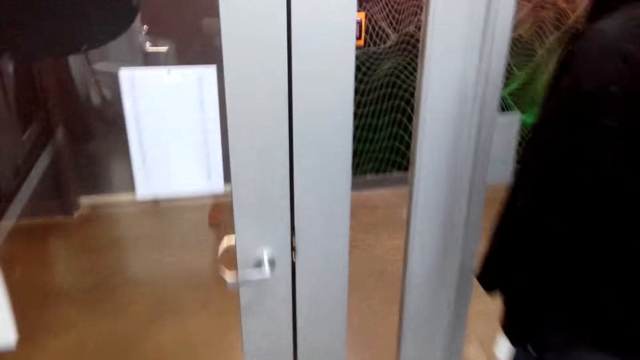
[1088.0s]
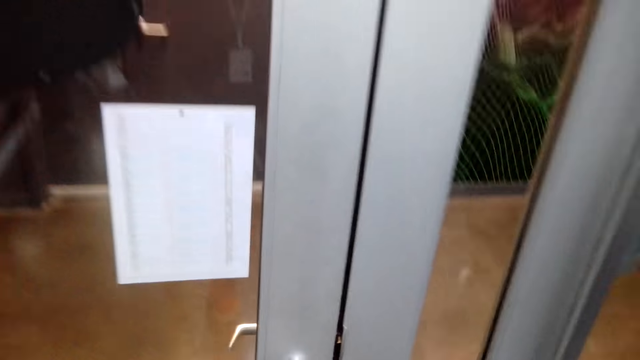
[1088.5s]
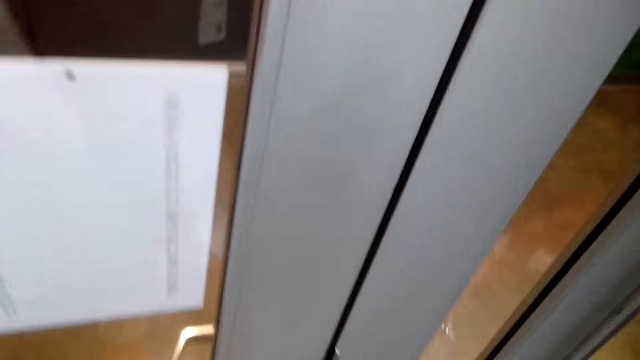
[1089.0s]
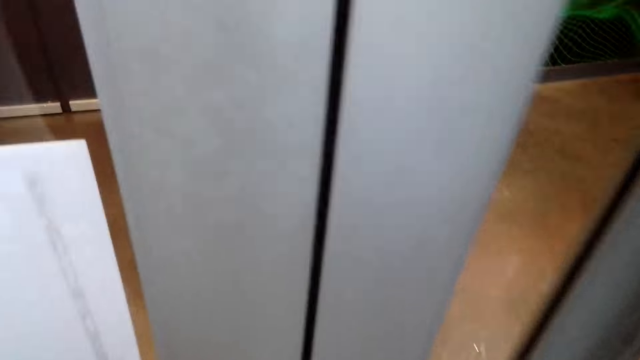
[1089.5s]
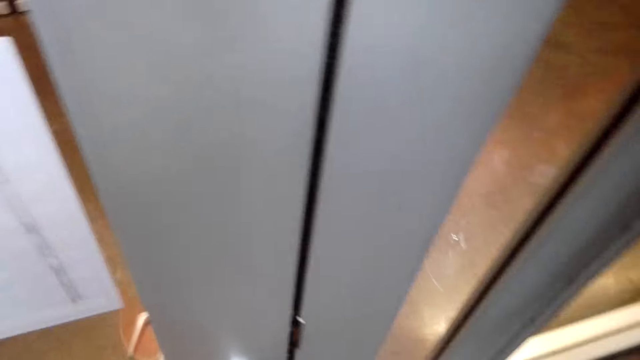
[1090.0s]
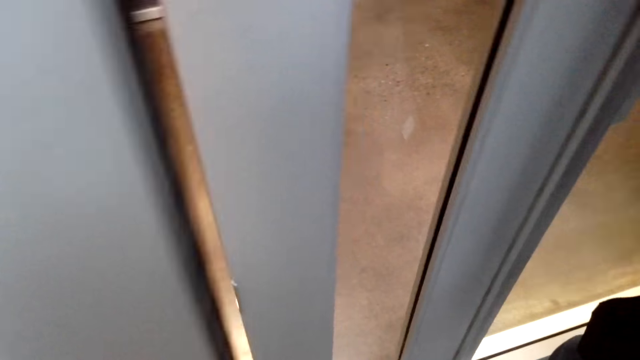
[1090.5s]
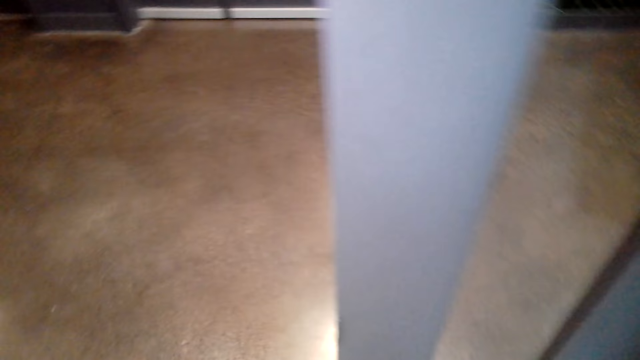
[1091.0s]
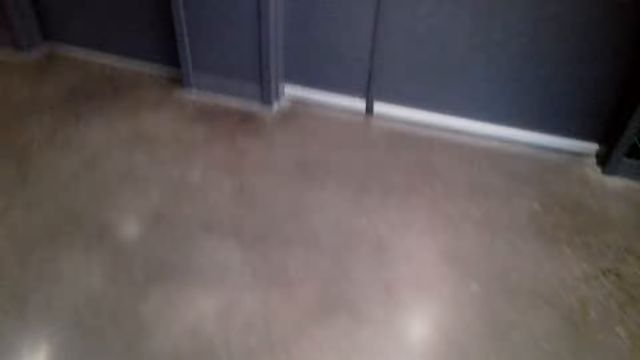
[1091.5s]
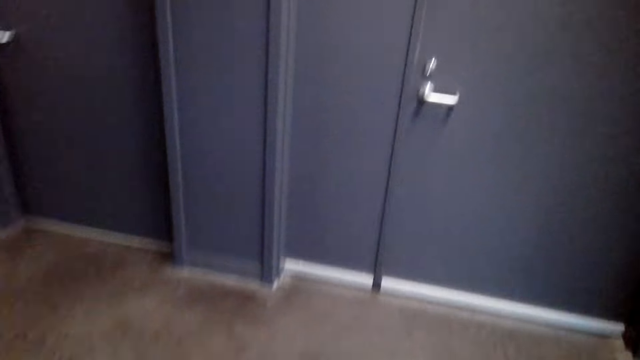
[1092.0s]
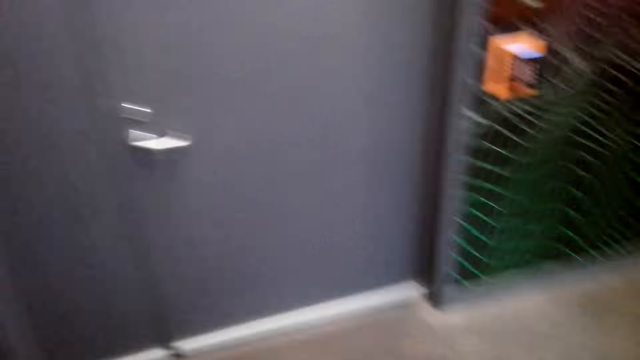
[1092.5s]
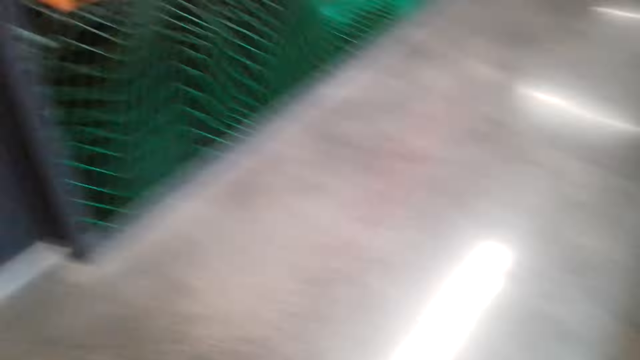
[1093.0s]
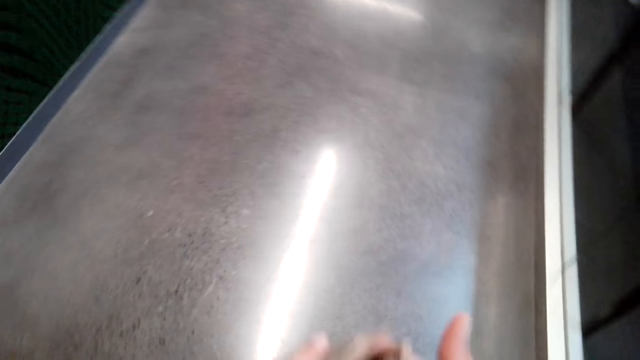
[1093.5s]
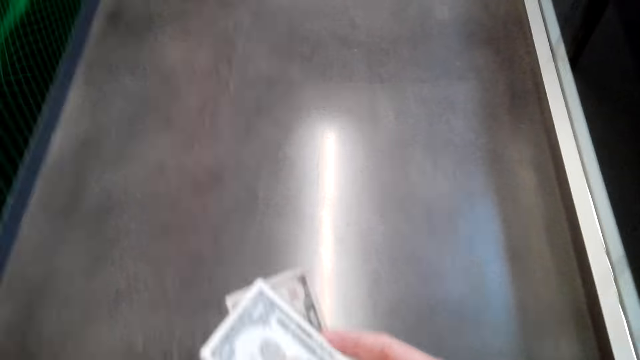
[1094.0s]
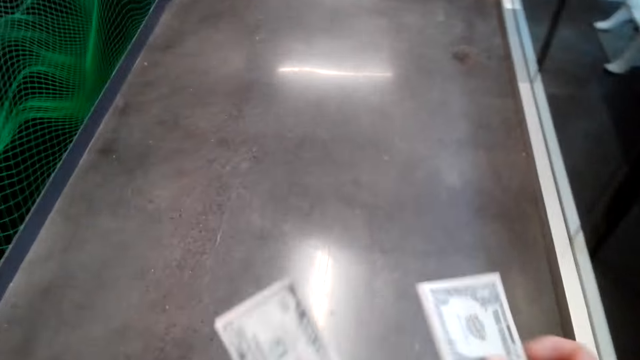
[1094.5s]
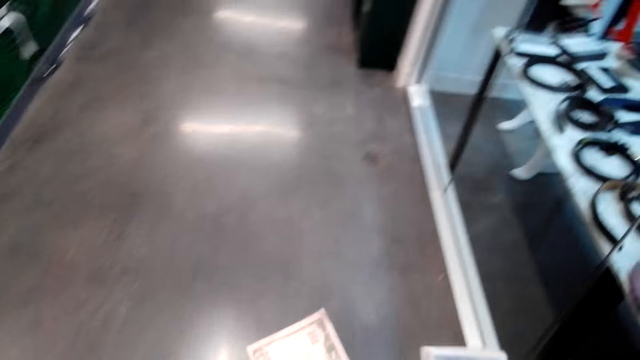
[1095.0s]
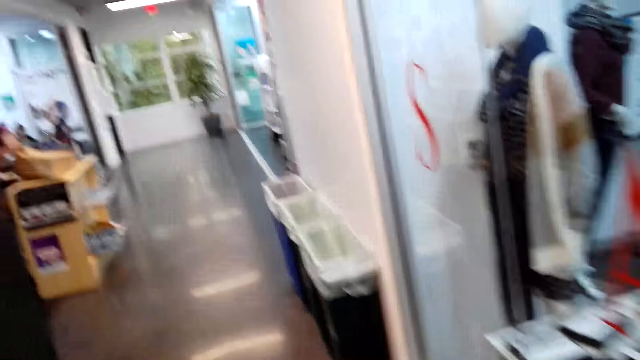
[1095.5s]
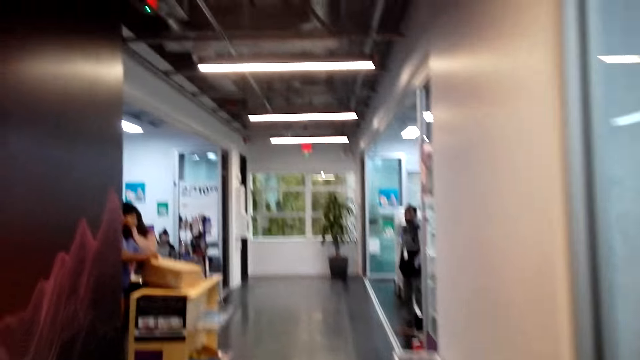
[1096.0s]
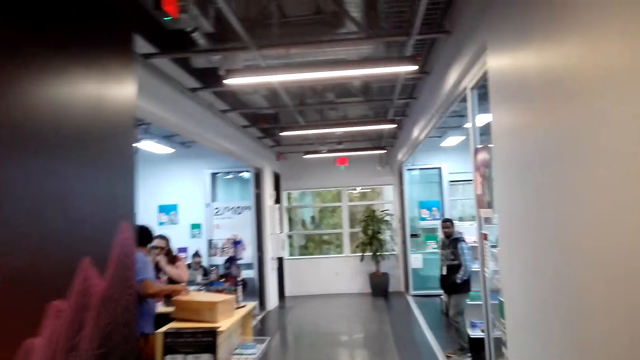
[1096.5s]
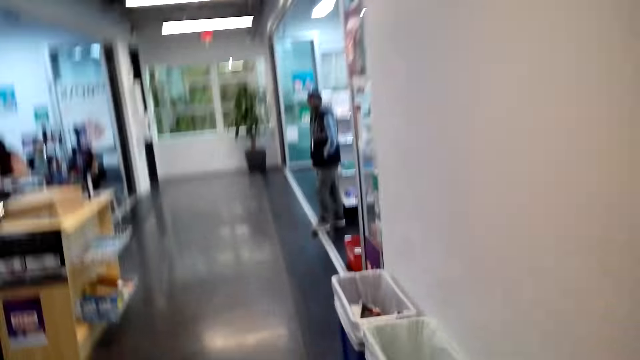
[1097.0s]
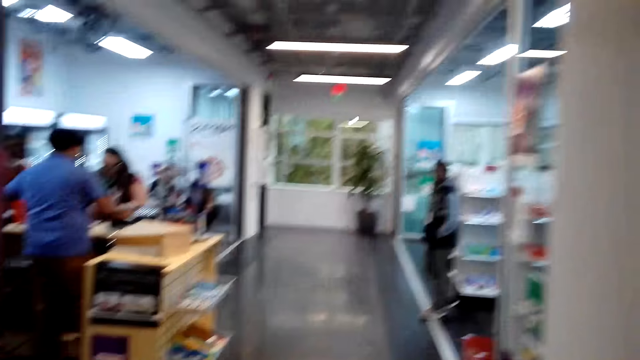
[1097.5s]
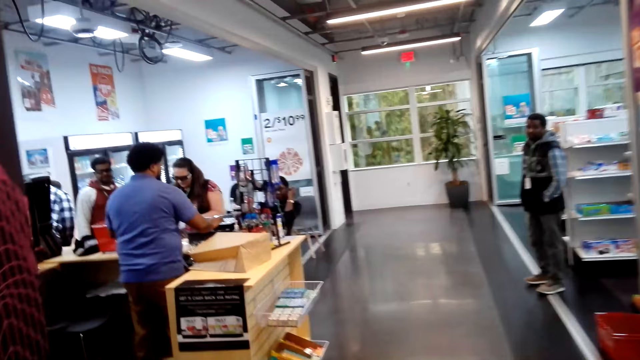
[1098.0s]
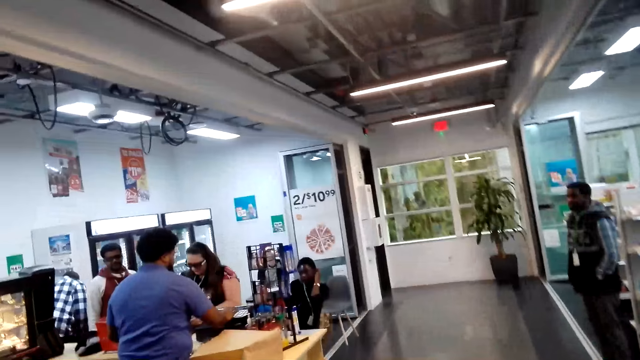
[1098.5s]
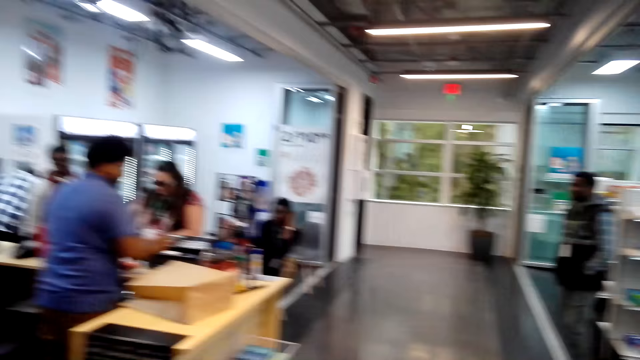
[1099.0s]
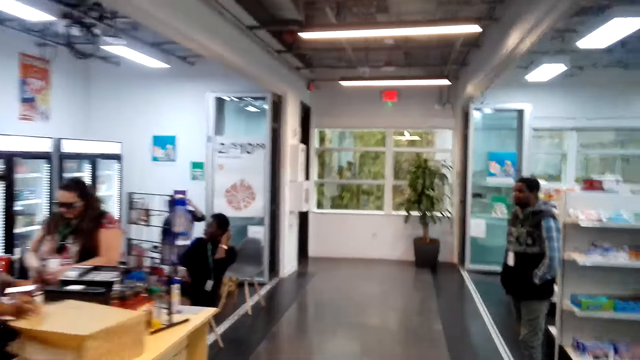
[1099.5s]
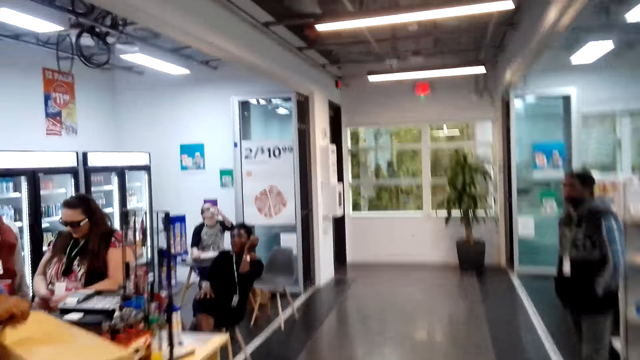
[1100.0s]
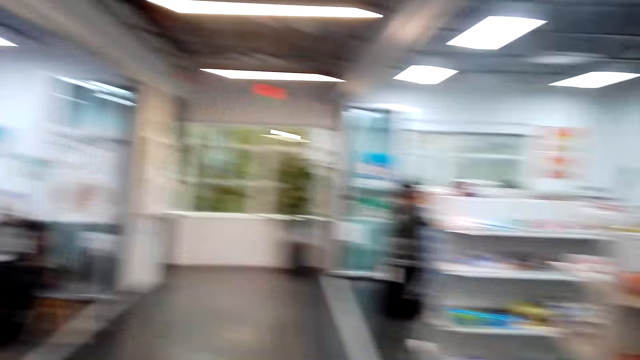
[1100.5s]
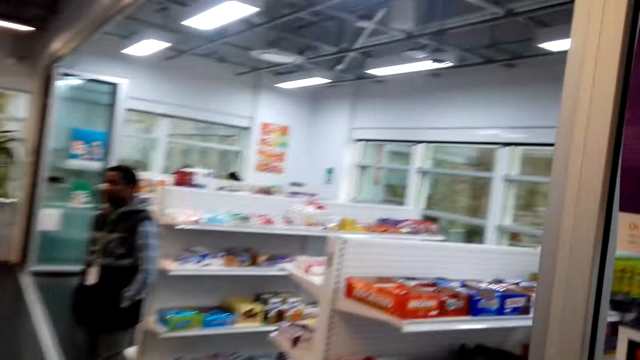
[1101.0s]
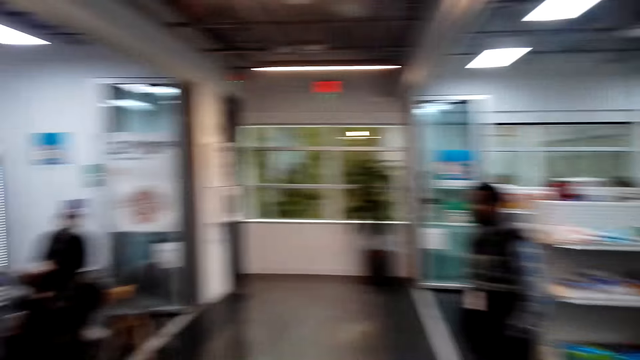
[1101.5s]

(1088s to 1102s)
The camera wearer walks away from the man. They open the door. They walk out of the boutique. They count the cash, walk through the hallway. They look around the supermarket.

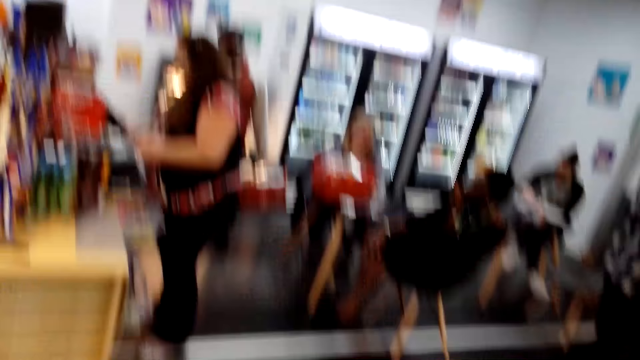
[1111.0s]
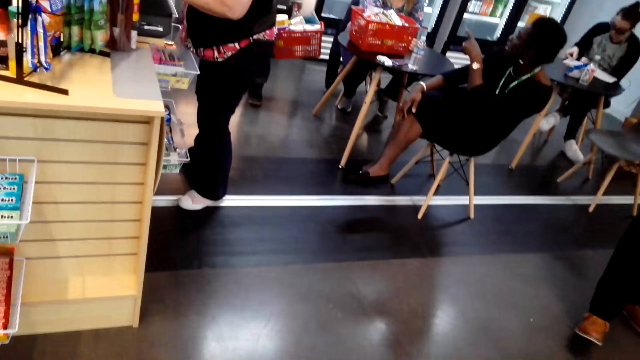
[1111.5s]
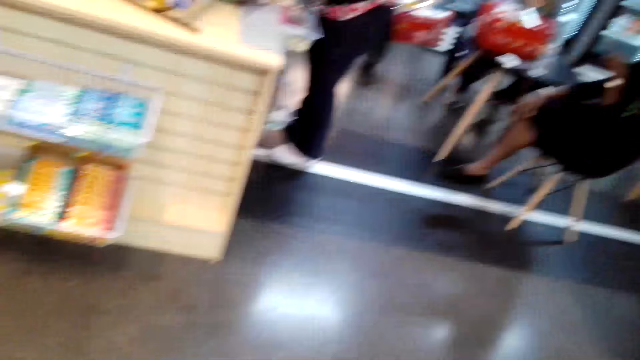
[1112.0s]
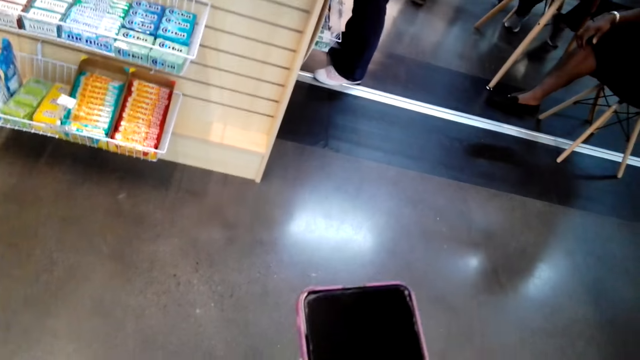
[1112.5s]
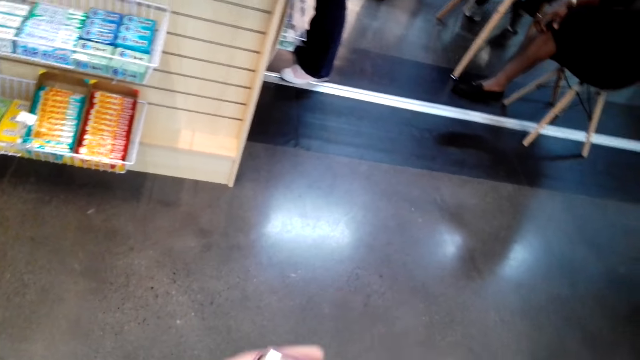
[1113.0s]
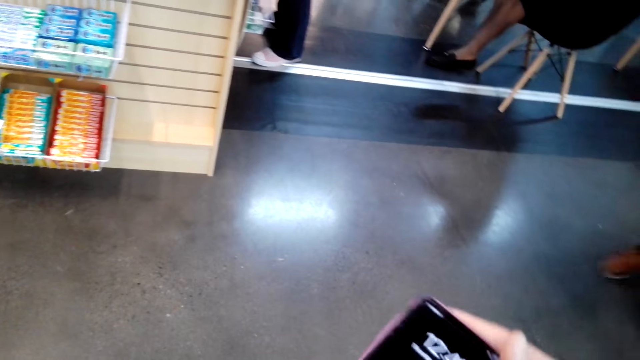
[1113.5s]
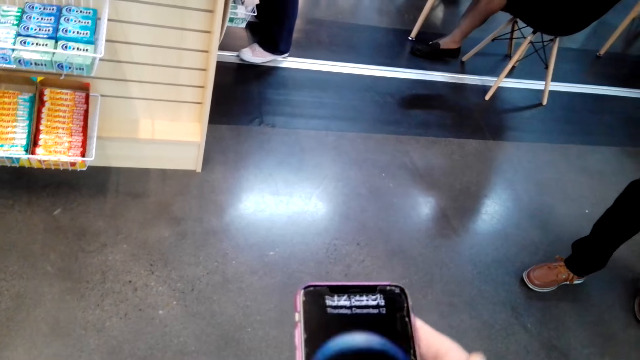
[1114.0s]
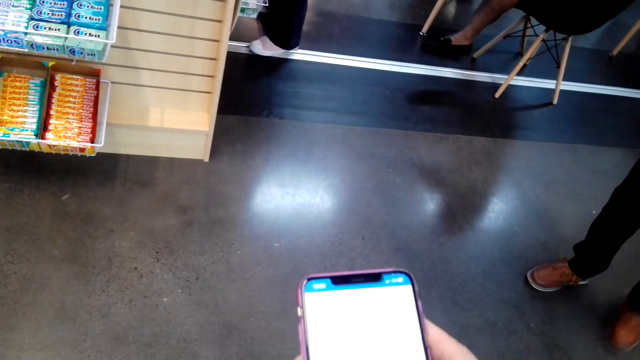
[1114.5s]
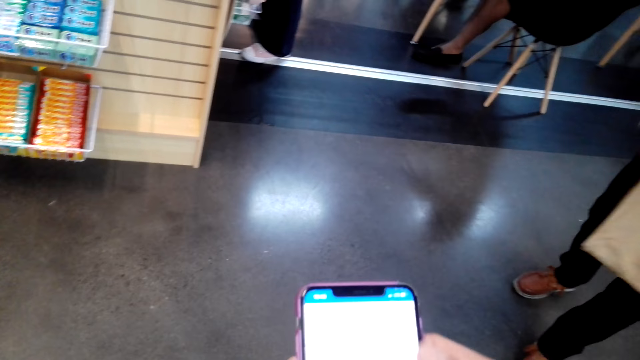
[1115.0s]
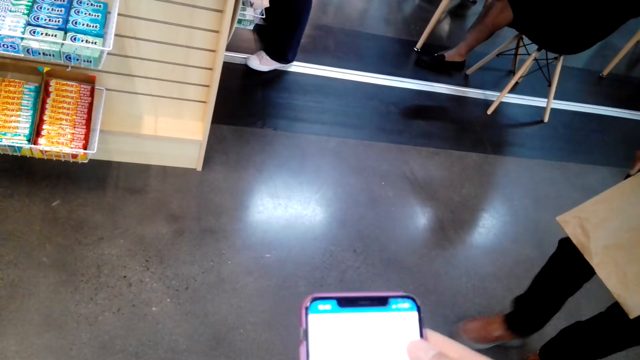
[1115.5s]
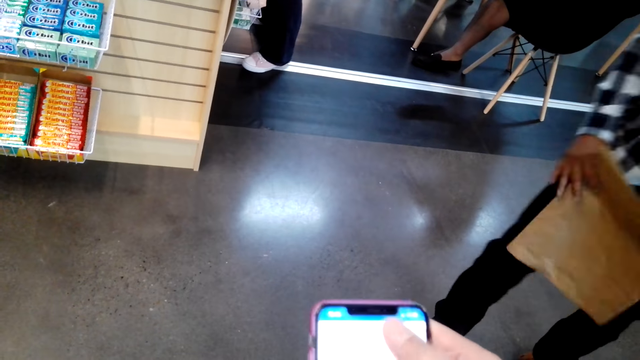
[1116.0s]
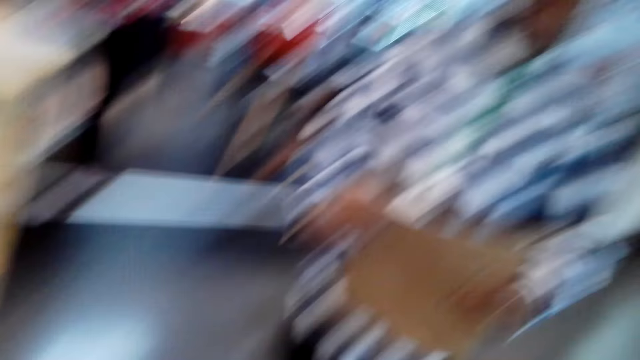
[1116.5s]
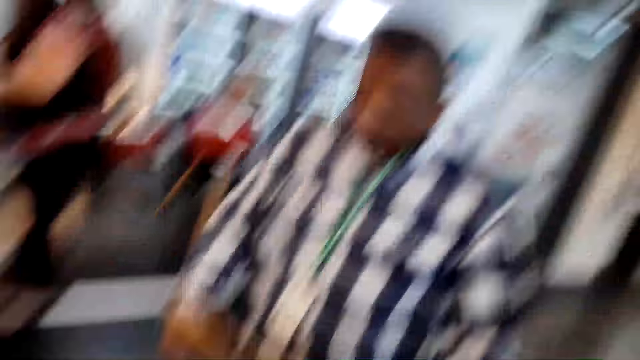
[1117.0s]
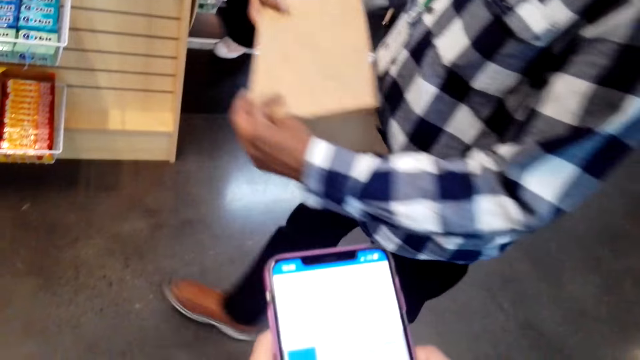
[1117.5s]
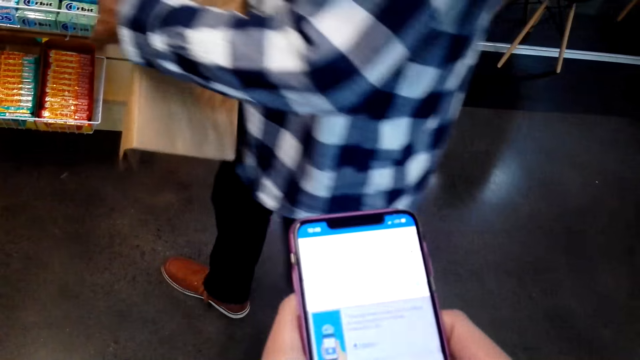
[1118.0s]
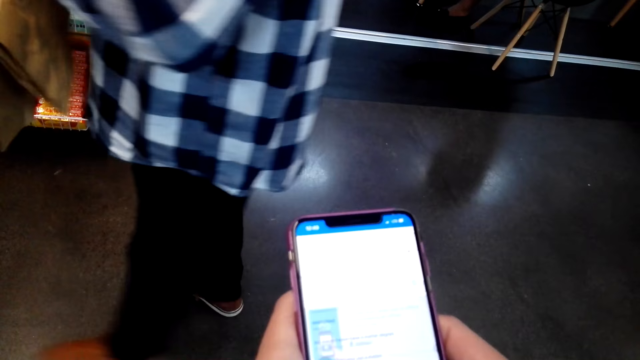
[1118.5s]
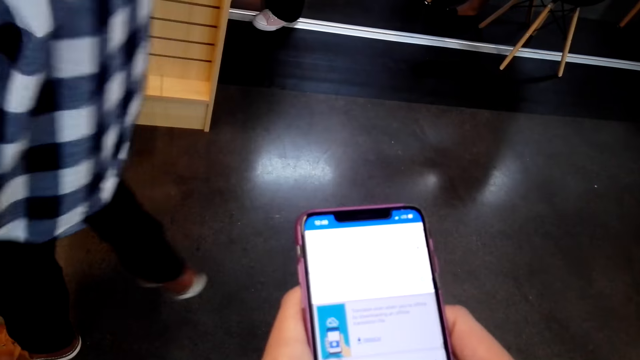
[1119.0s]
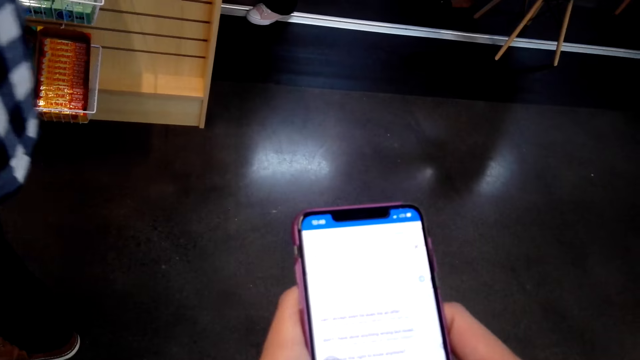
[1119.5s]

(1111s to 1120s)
The camera wearer uses his mobile phone. He holds the phone. He dials the phone.
